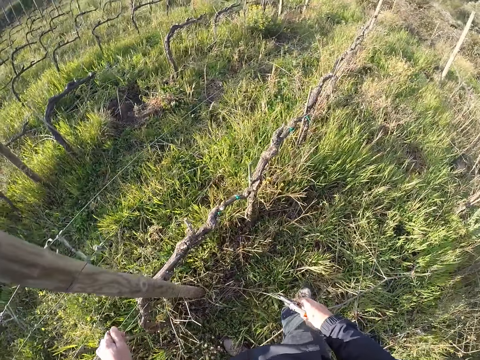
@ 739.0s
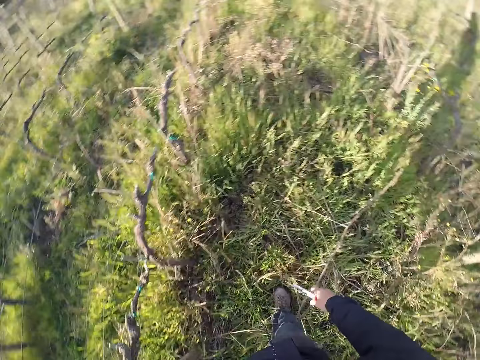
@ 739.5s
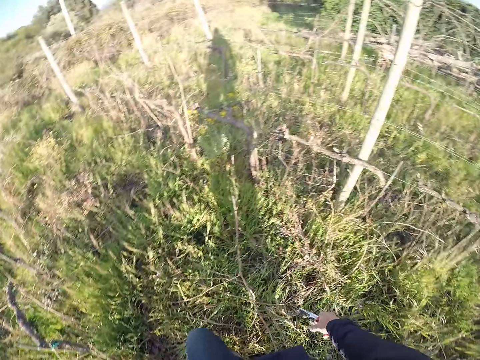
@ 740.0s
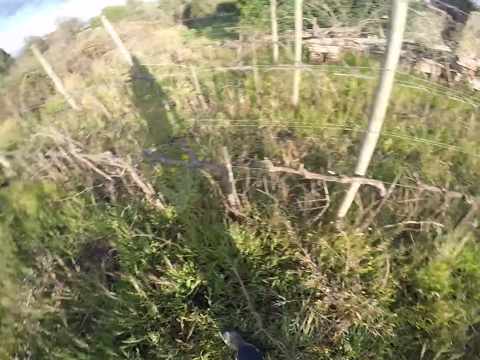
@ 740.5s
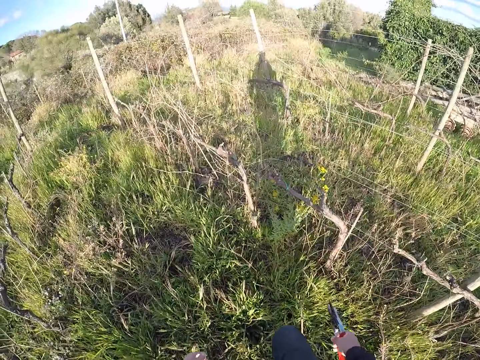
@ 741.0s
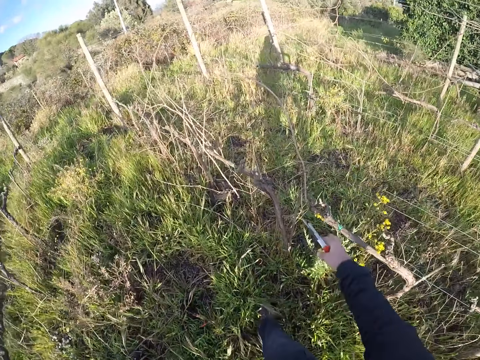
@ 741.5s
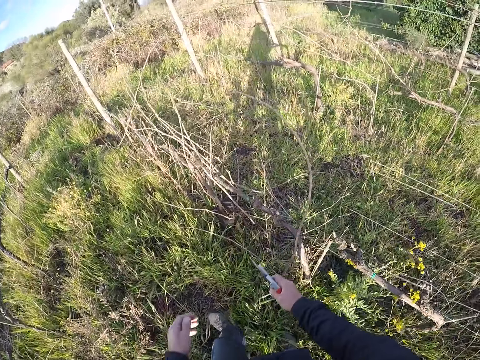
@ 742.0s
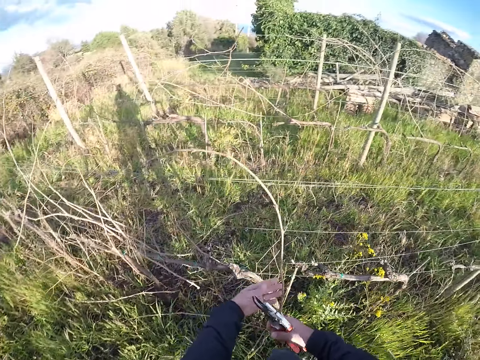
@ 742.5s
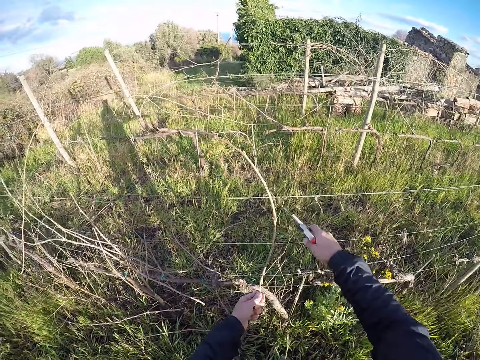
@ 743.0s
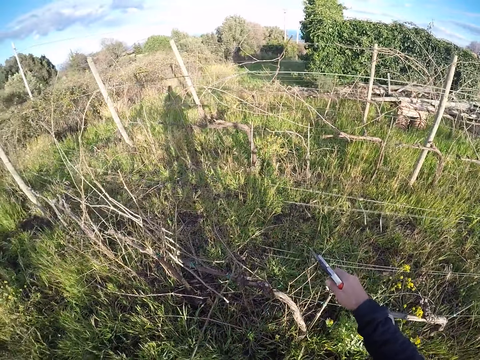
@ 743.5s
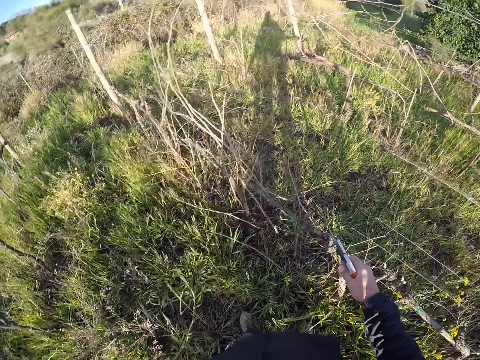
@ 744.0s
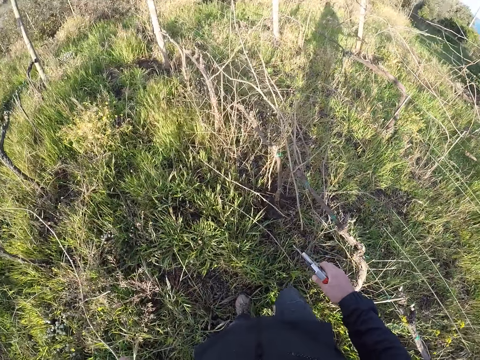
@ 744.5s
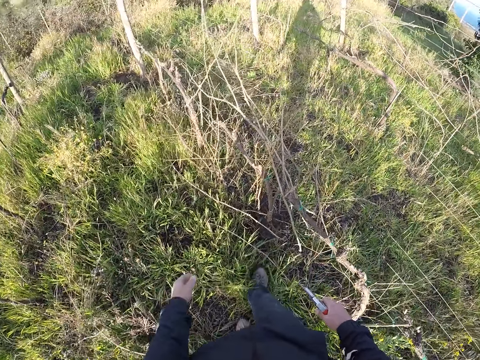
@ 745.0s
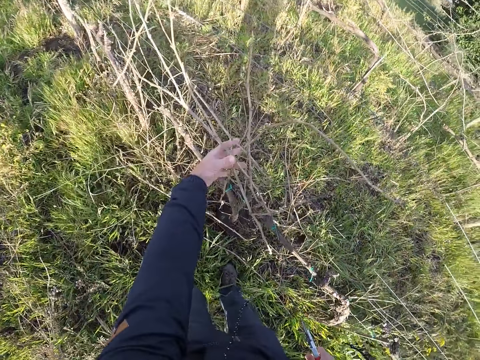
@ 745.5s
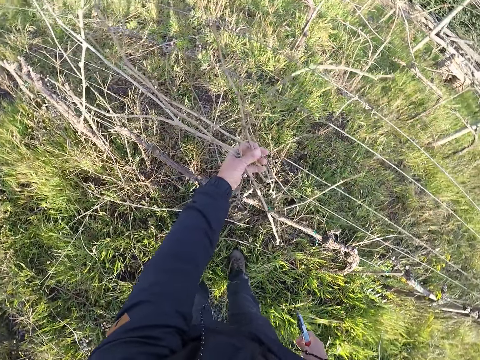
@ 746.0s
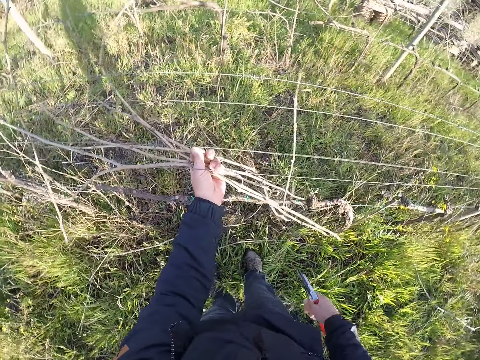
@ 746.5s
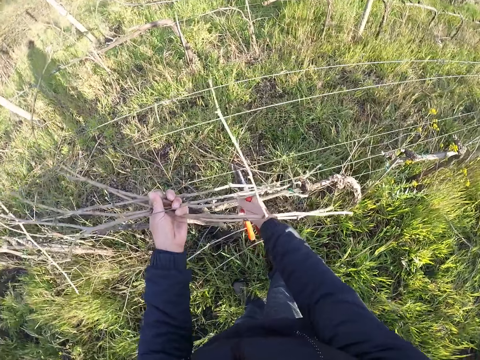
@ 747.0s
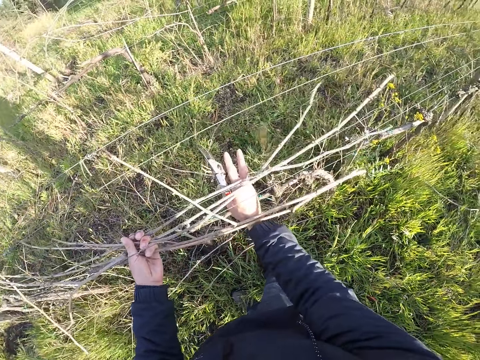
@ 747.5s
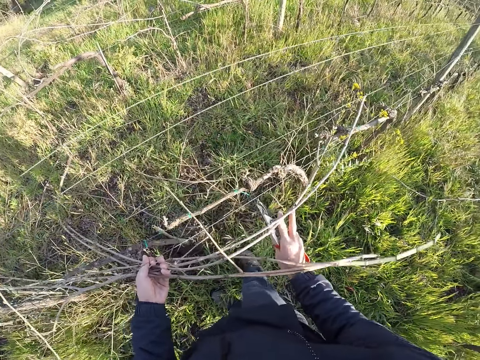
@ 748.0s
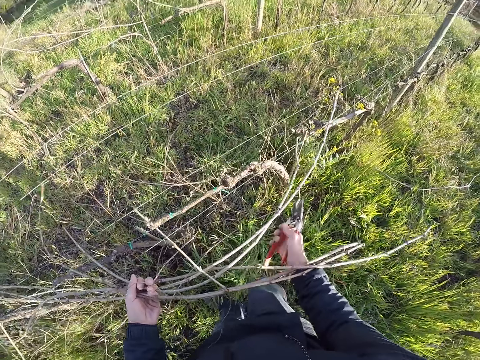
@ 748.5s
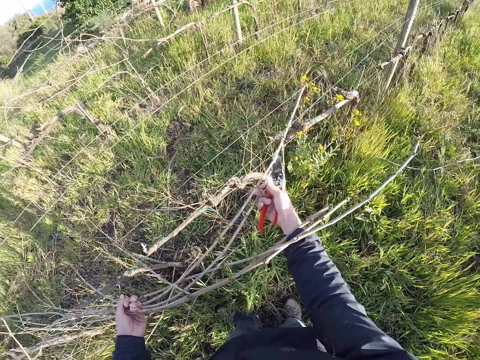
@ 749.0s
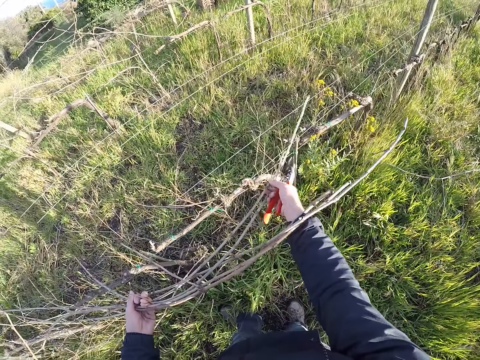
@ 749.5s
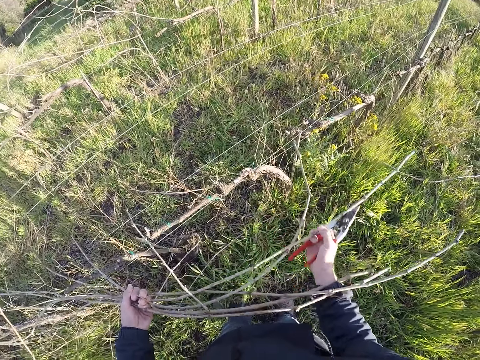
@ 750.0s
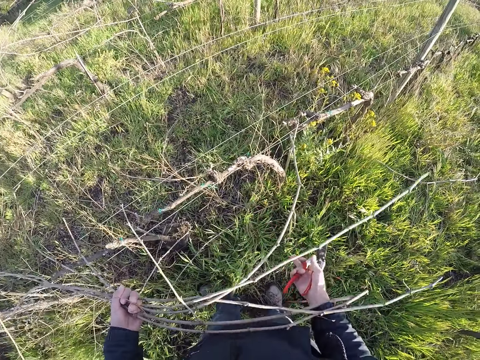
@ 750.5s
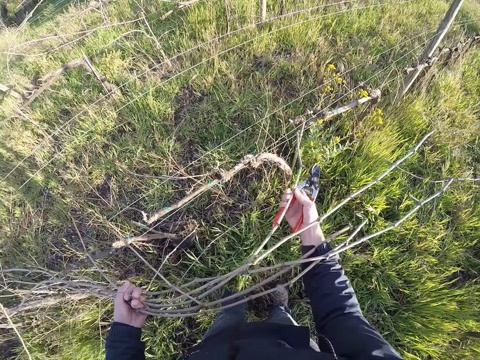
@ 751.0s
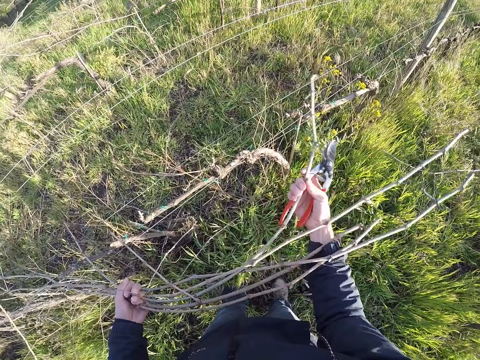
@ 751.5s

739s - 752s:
The camera wearer looks around the farm and walks forward. He pulls a twig or dry plantation from the fence with his left hand. He drops the dry plantation on the ground. He pulls twigs from the fence with his left hand. He pulls the twigs with both hands.

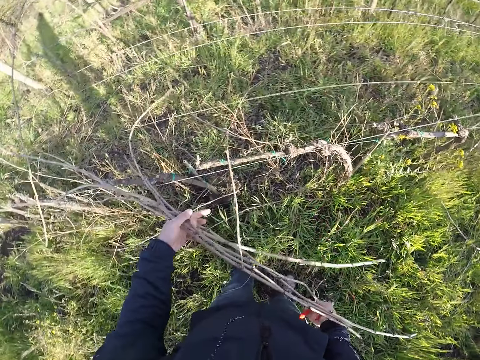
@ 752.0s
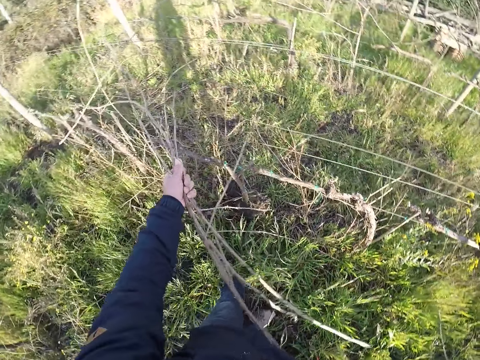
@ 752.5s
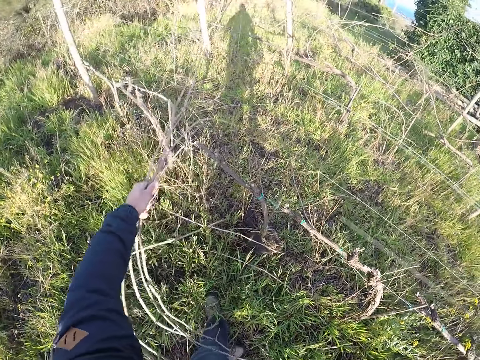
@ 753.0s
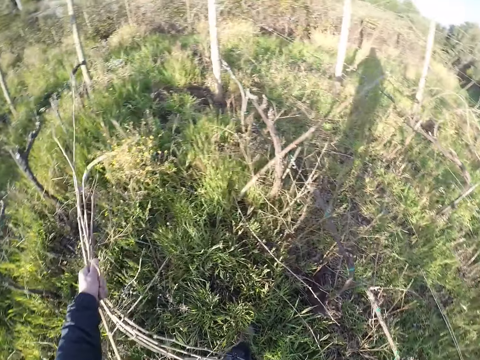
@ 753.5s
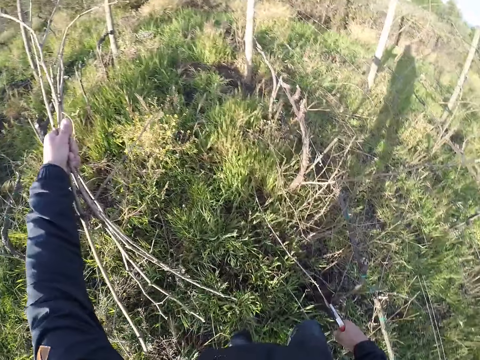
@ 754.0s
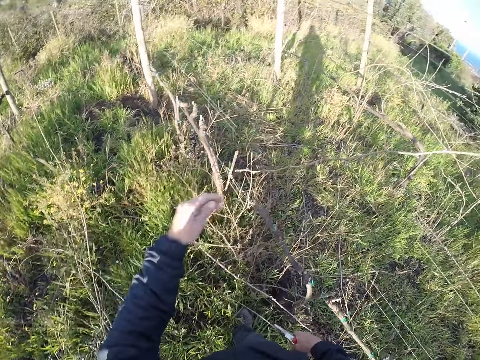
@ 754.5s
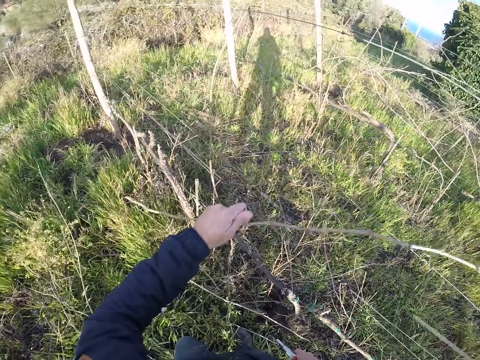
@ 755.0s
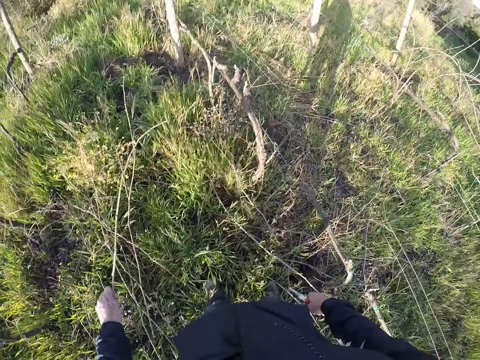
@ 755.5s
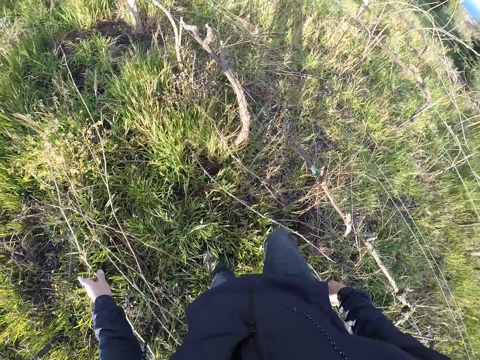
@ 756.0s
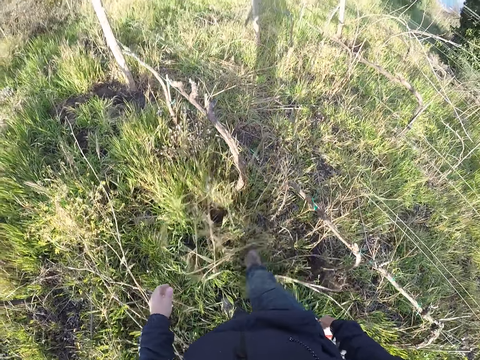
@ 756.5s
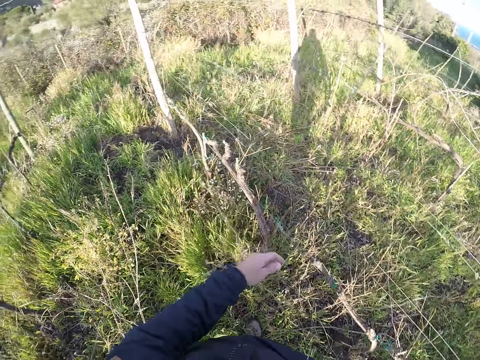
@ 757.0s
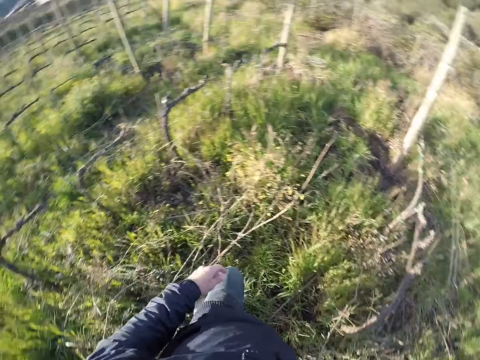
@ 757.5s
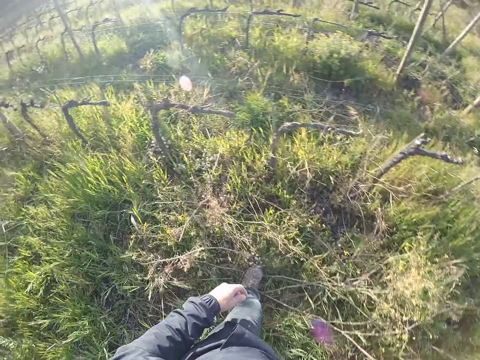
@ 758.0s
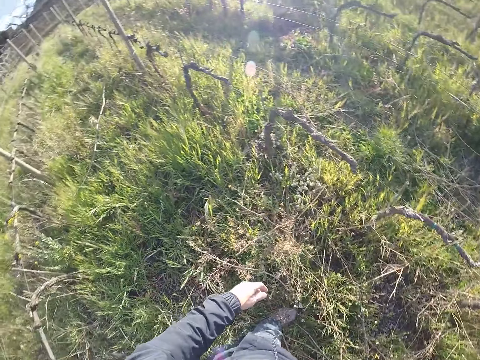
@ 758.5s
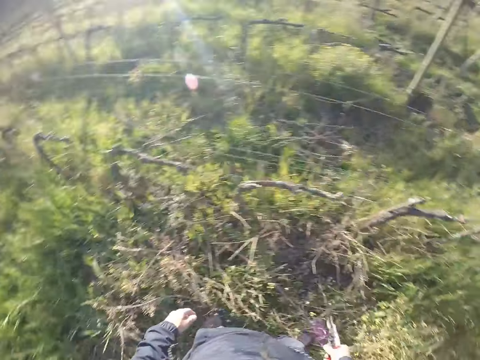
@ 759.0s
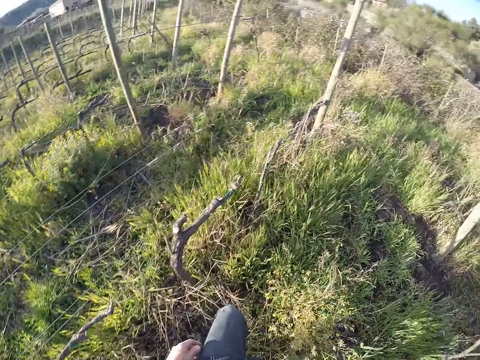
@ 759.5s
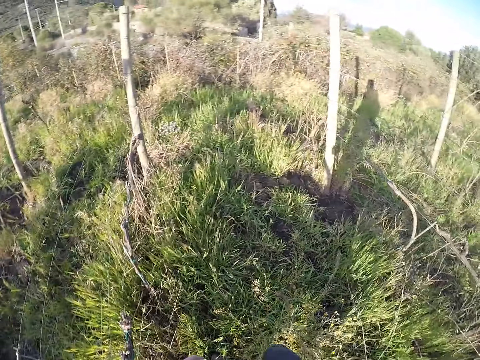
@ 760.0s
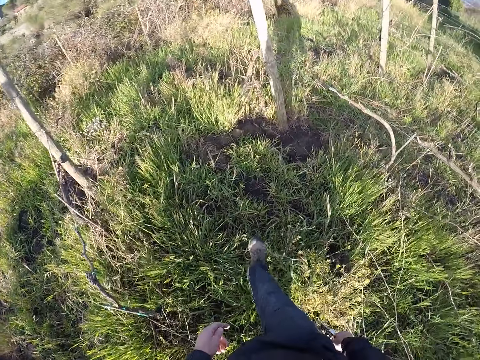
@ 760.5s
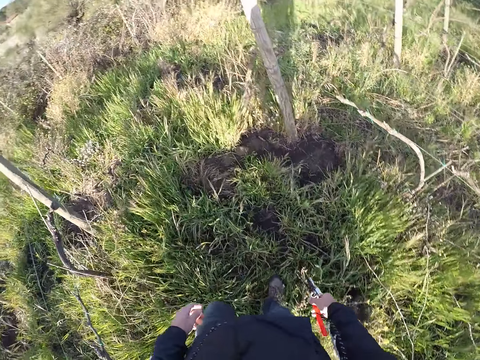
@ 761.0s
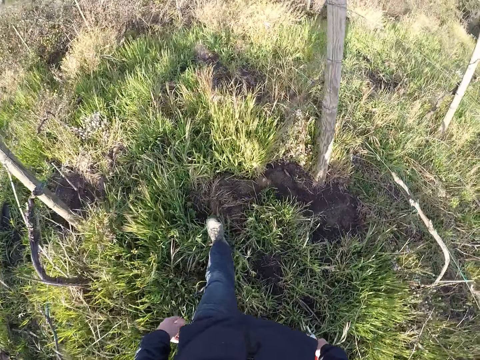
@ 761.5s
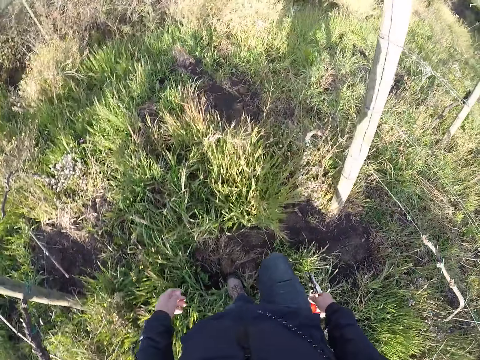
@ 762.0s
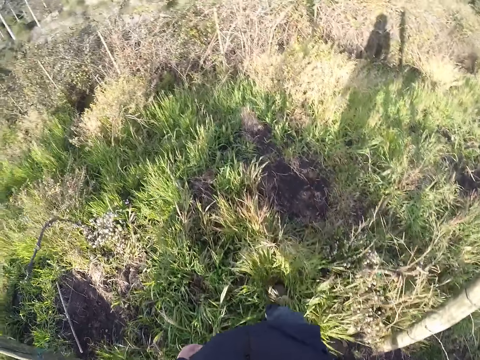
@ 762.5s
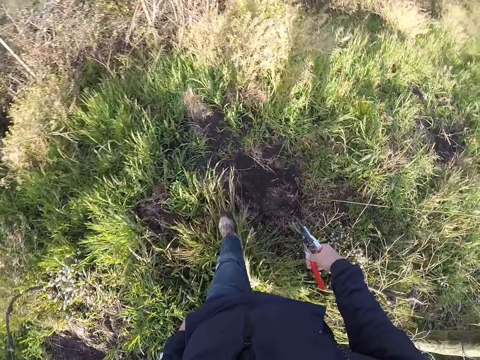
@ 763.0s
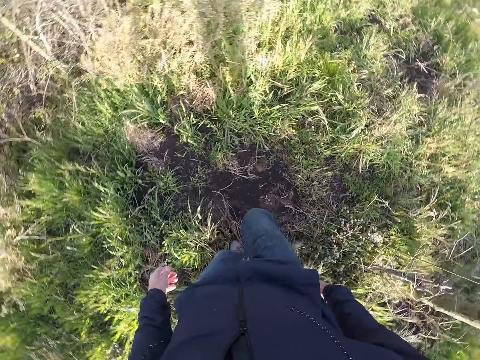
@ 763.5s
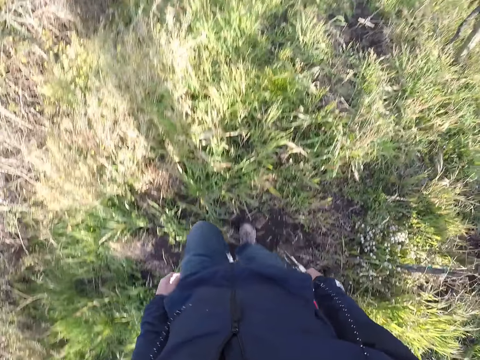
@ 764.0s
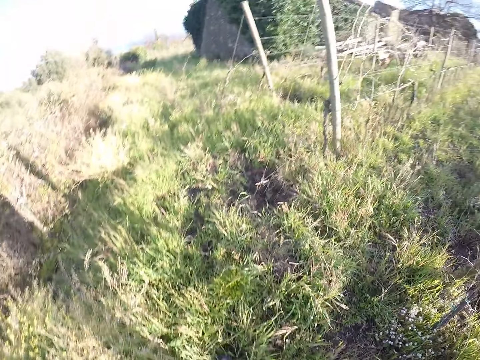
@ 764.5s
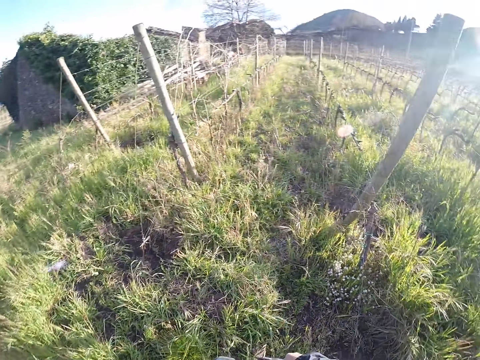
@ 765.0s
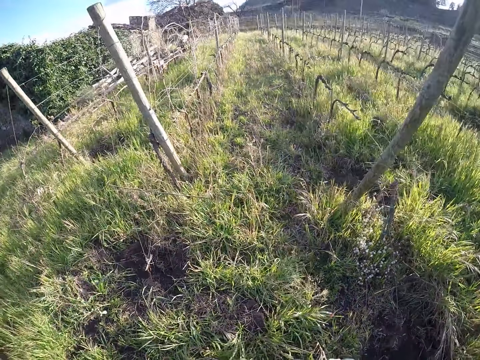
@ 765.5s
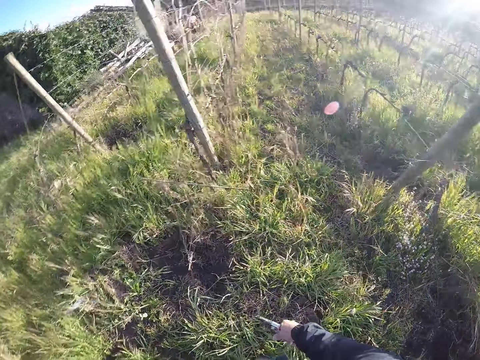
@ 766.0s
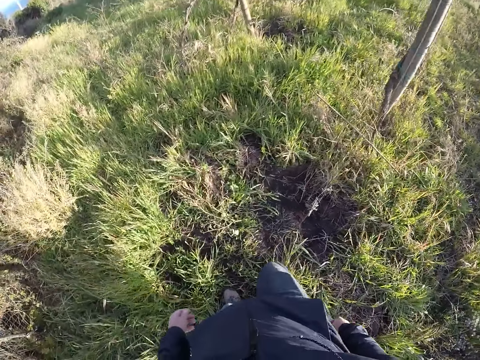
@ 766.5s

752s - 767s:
The camera wearer throws the twigs or dry plantation on the floor with his left hand. He pulls a twig from the fence with his left hand. He throws the twig on the floor with his left hand. He moves the dry plantation with his leg. He looks around the farm. He walks towards a fence. He walks around the farm.
